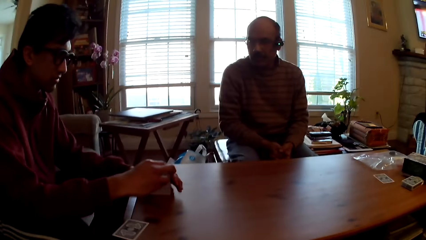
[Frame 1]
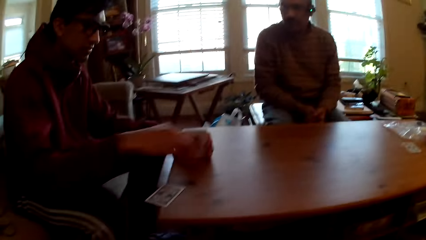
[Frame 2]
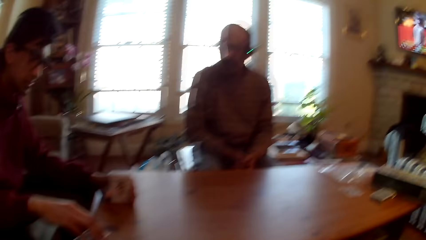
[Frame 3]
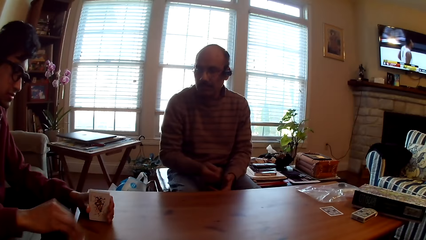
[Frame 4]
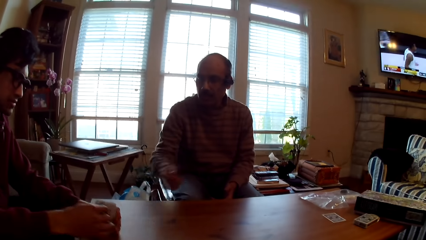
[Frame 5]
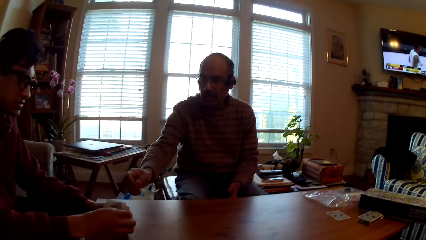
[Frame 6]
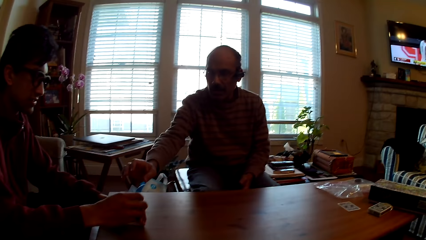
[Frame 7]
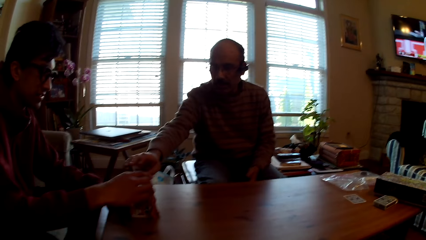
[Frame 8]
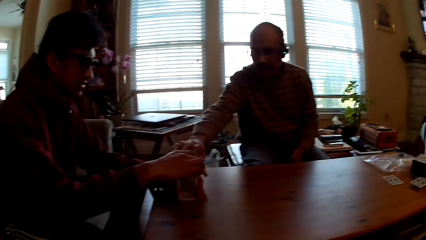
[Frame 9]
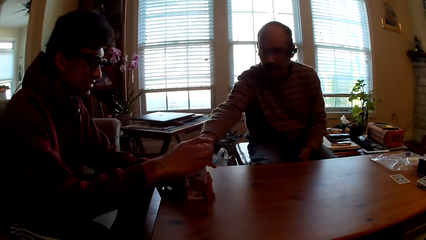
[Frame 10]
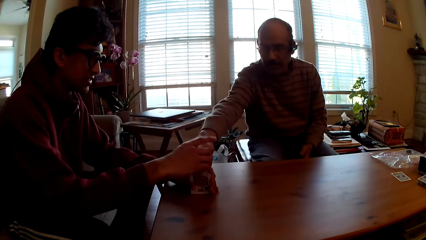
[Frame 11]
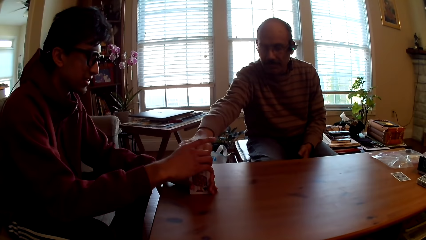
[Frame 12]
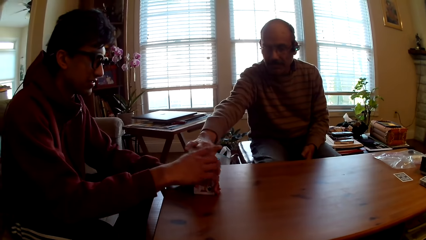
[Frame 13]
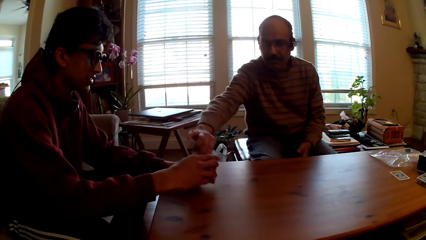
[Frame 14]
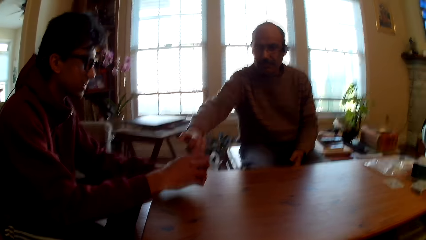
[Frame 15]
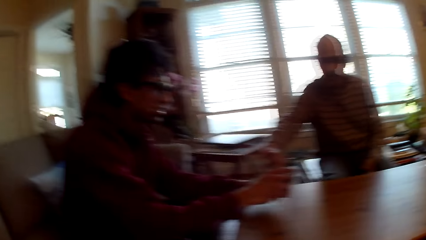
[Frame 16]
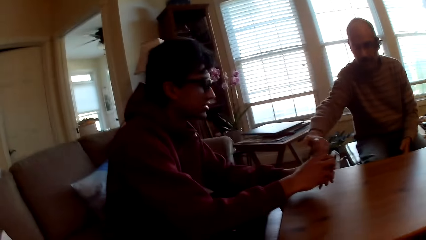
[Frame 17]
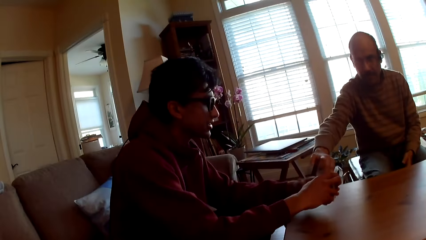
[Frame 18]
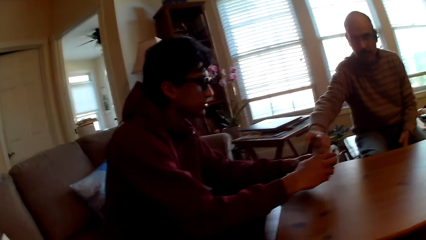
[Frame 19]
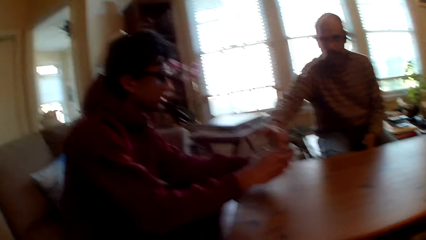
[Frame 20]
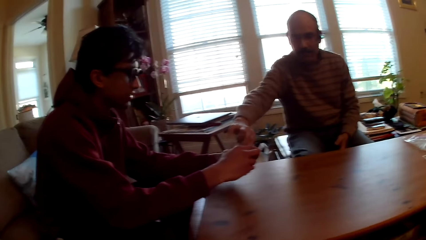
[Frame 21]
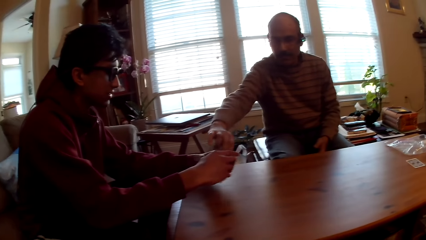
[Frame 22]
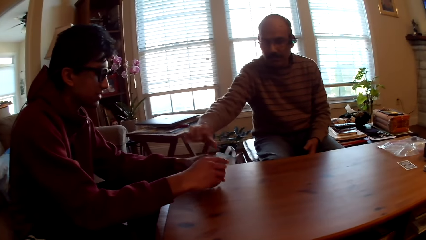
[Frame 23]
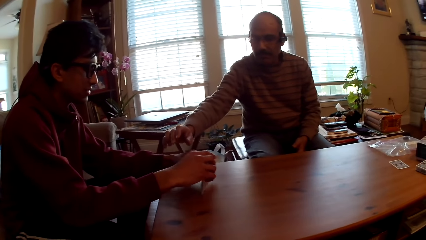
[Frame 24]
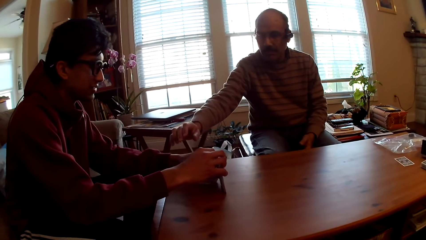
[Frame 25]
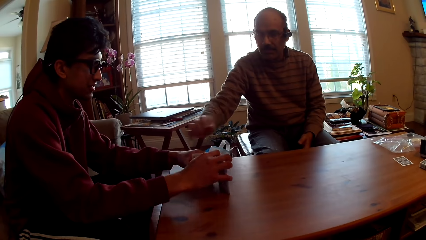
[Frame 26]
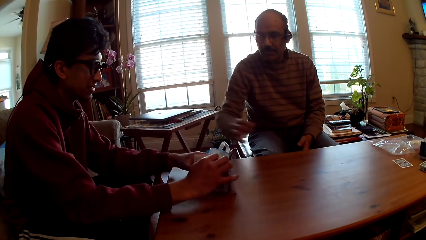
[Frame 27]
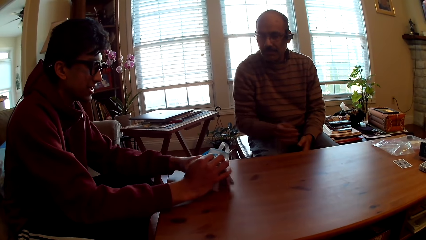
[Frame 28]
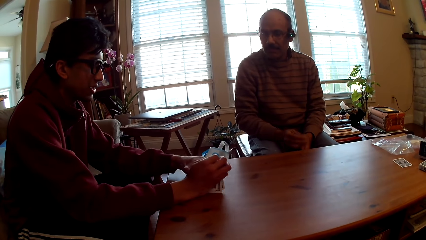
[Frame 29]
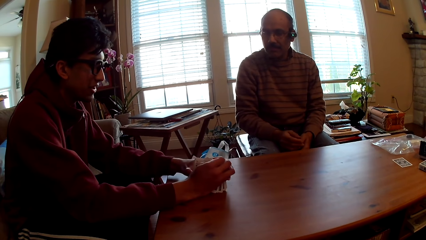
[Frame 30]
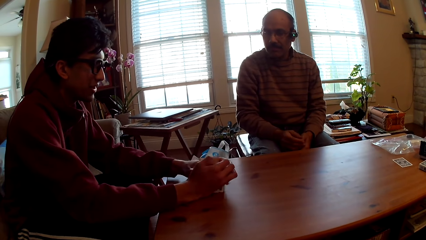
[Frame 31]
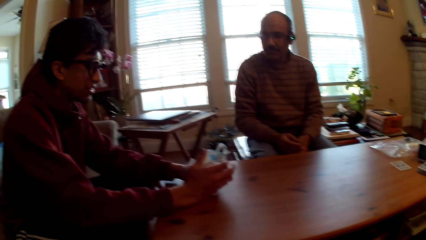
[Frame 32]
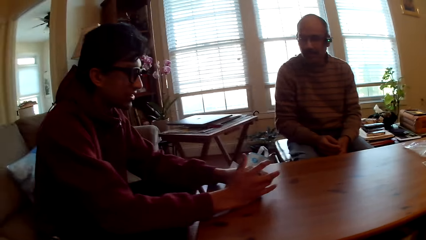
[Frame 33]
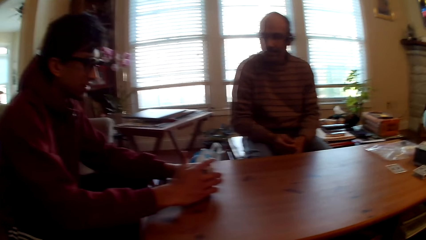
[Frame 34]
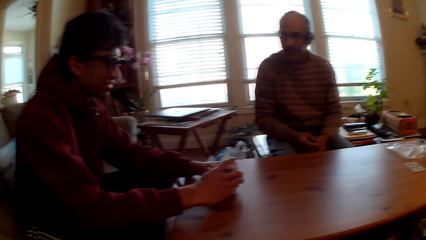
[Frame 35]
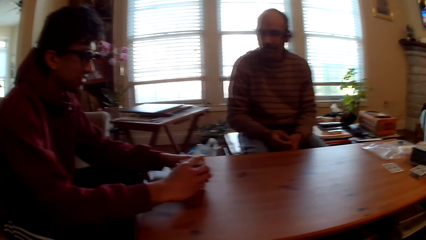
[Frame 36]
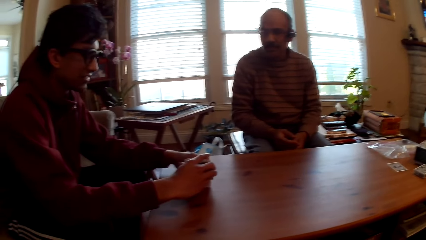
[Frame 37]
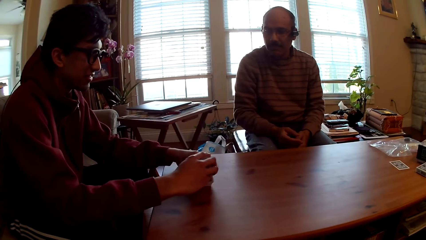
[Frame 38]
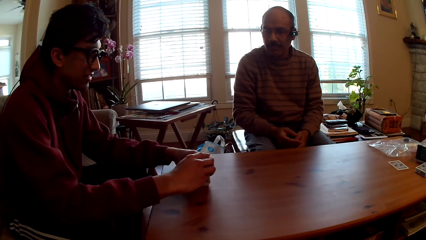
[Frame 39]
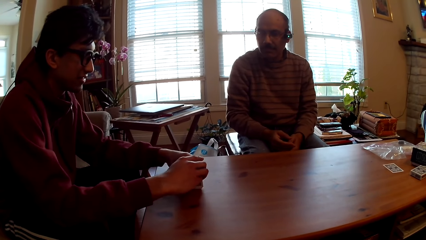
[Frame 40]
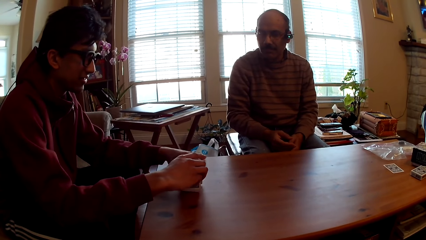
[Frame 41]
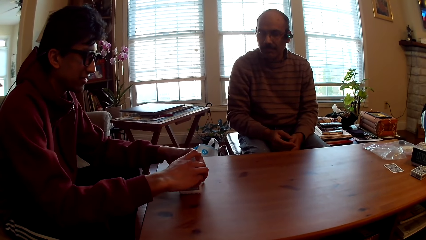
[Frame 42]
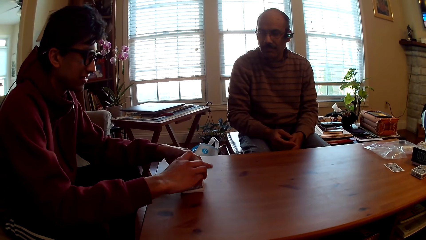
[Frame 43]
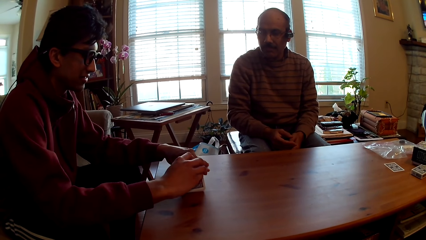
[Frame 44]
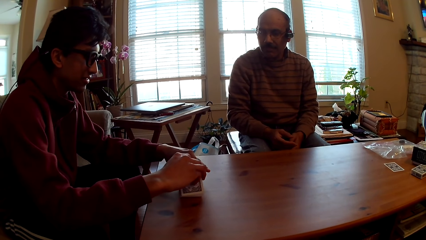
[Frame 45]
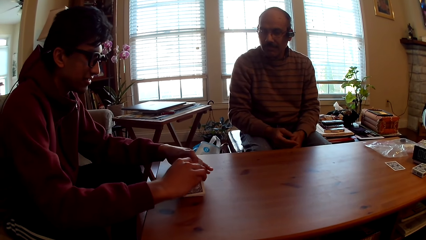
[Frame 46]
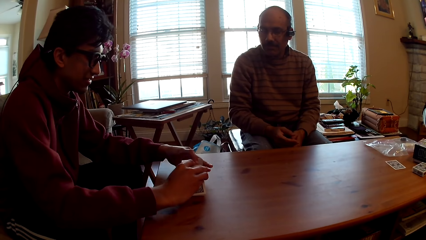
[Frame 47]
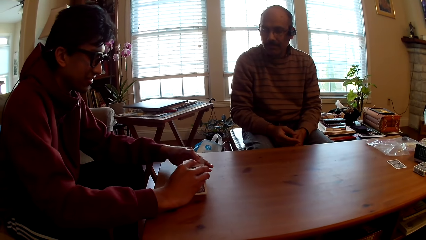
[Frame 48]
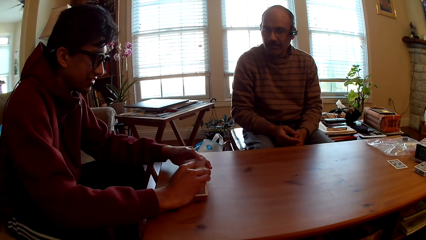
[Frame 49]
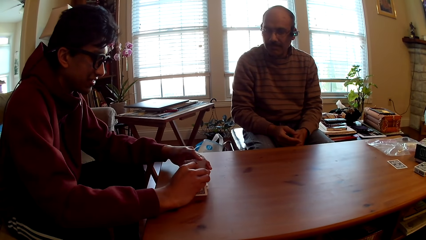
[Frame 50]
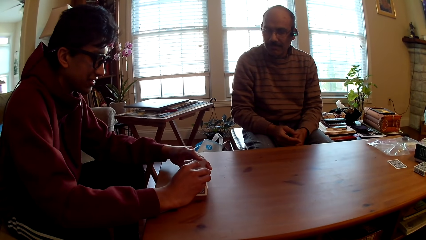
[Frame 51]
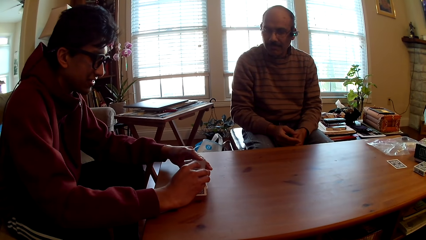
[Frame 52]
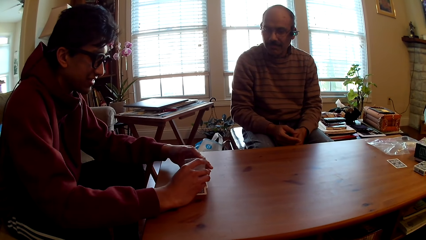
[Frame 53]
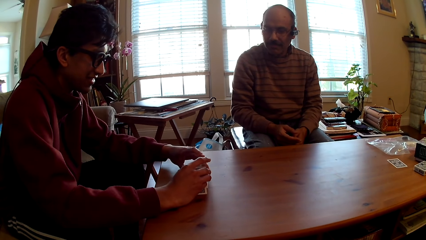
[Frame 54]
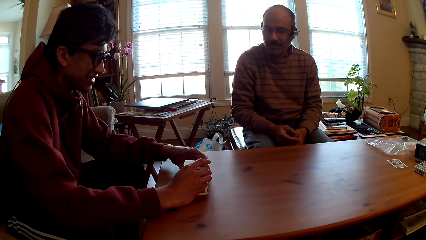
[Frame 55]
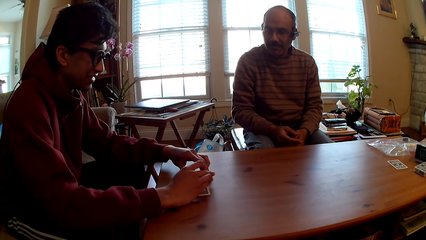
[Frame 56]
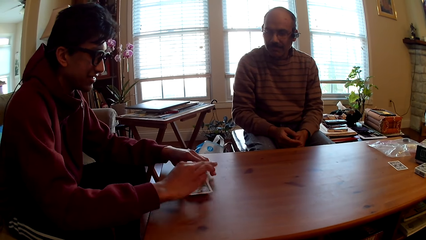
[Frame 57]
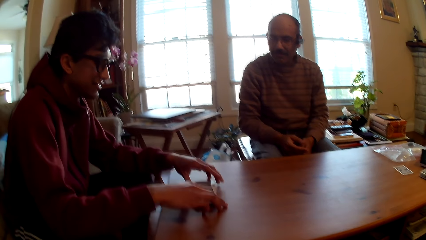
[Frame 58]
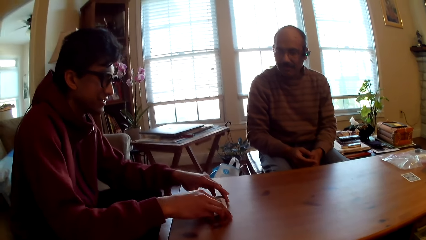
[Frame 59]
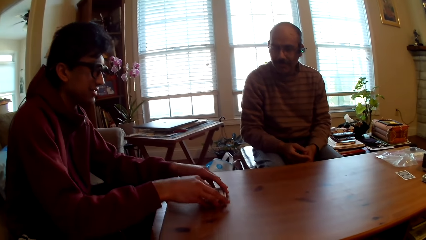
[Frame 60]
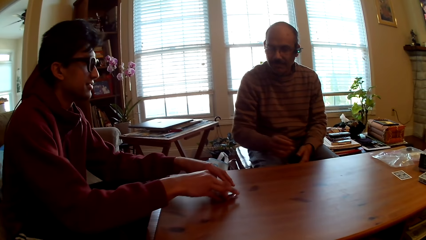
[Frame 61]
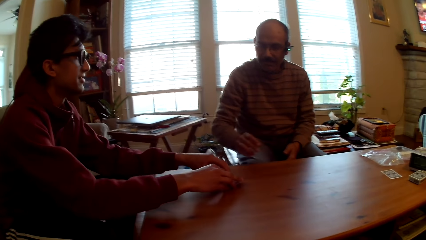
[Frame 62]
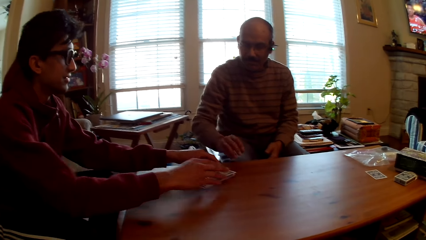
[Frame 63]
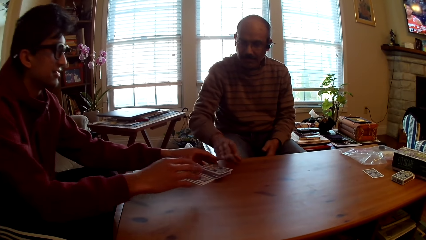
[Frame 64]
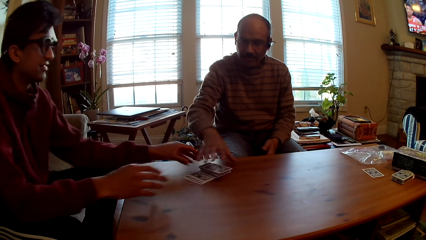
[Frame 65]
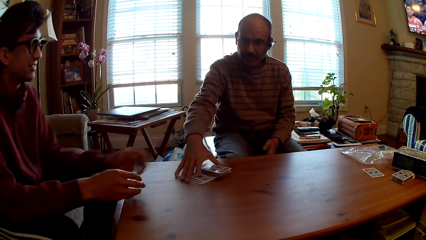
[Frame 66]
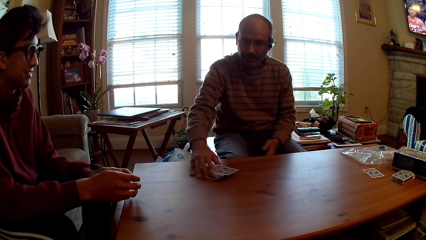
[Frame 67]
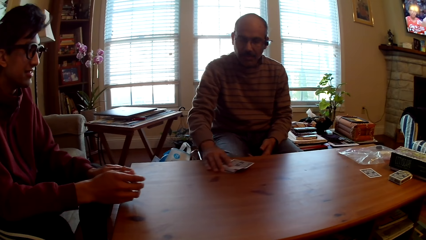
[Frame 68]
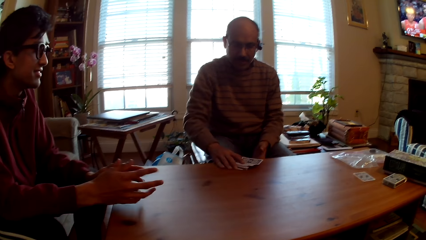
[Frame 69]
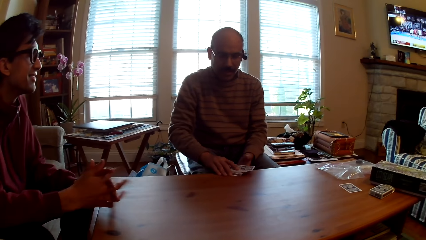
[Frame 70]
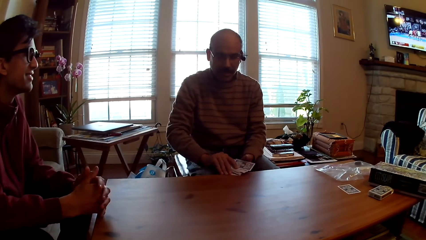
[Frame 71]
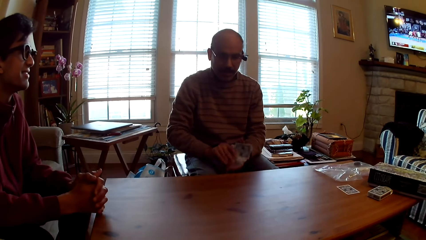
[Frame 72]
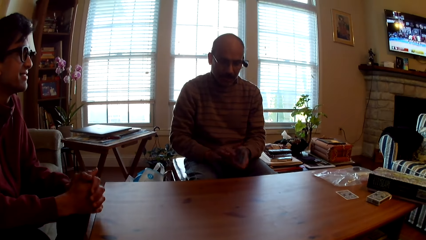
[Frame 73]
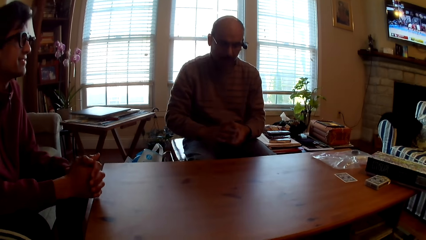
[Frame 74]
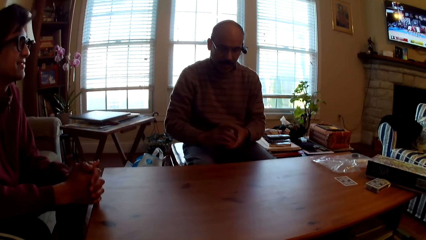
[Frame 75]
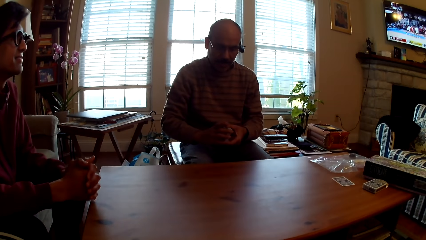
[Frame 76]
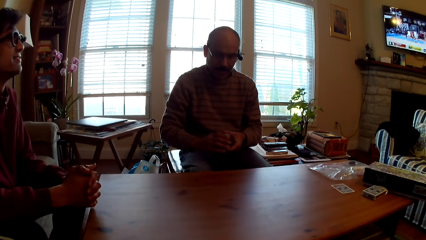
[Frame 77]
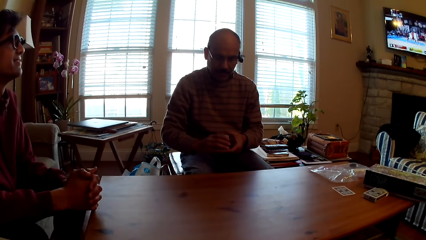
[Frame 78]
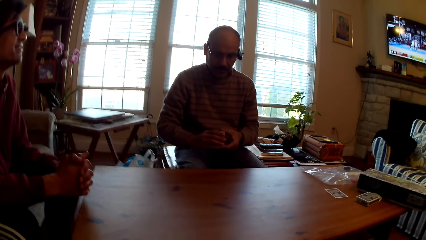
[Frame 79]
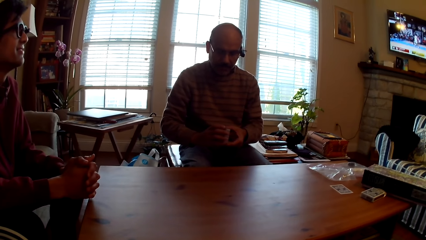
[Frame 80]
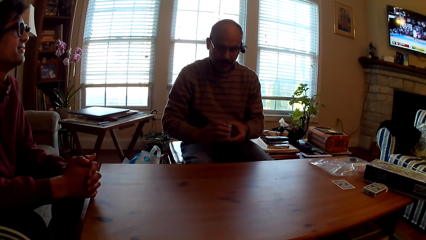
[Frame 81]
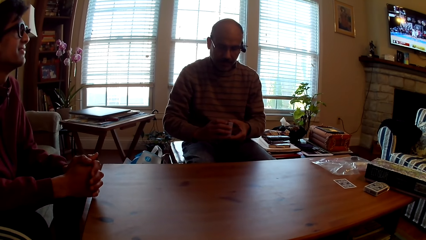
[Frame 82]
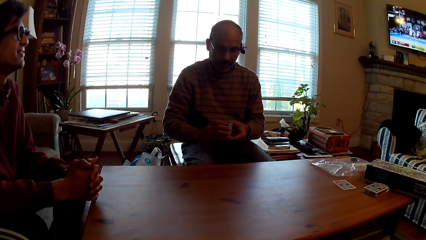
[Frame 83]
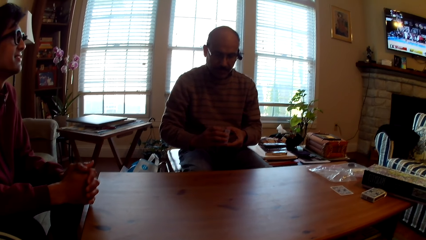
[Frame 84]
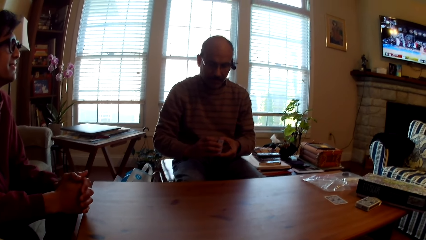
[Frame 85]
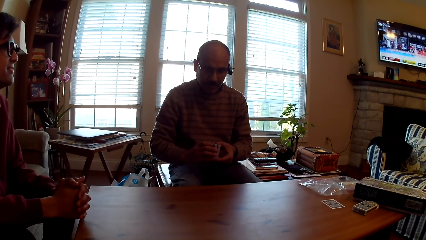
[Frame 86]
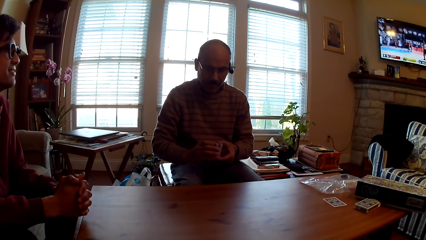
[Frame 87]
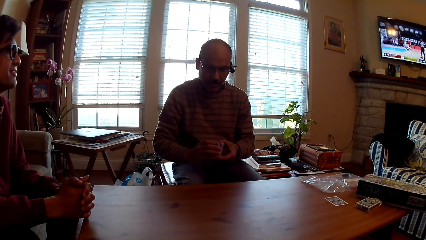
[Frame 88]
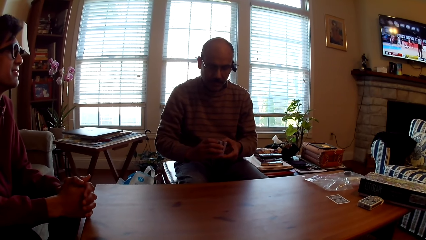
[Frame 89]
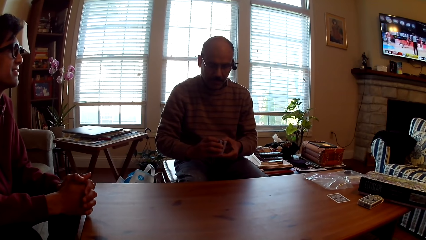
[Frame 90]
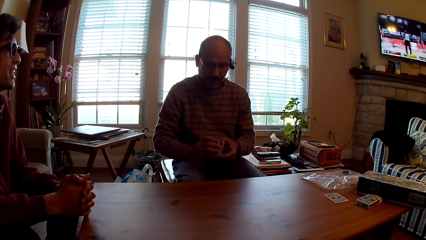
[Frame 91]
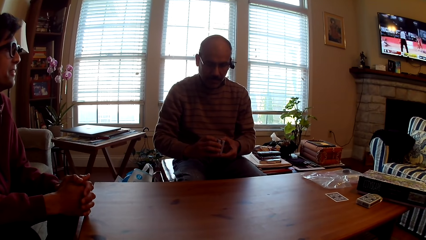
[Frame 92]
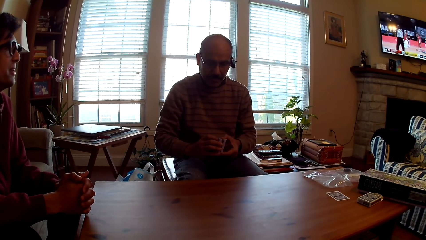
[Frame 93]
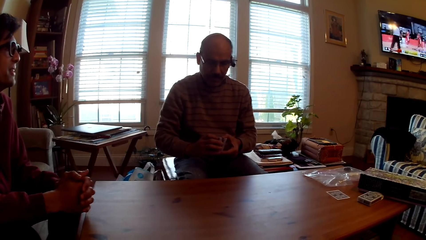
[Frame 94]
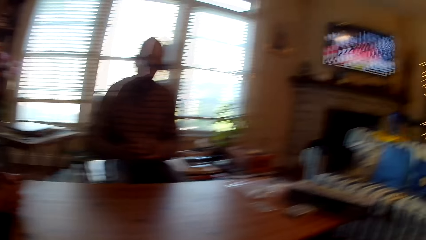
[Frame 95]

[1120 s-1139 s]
The person selects the cards and arranges the cards. The man holds the cards. The person gives the man the cards. The person drags the cards on the table. The man picks up the cards. The person holds hands. The man arranges the cards.
